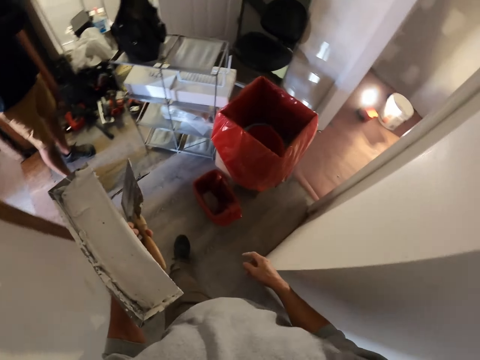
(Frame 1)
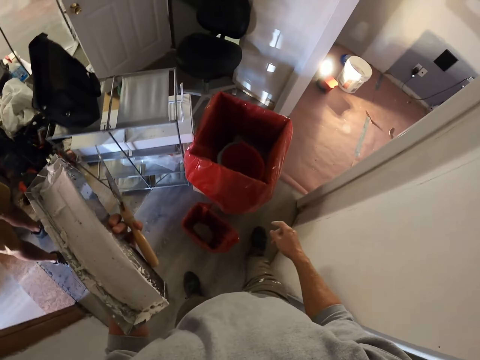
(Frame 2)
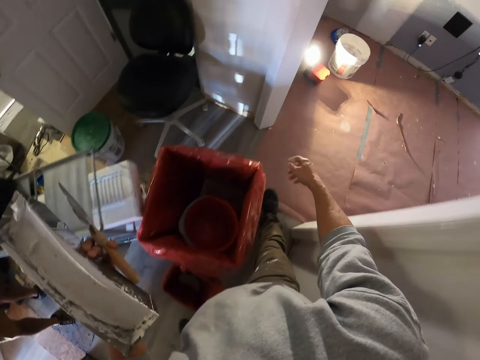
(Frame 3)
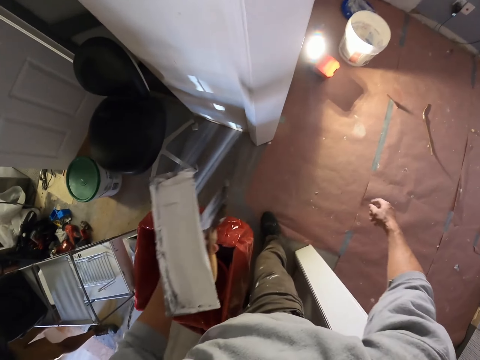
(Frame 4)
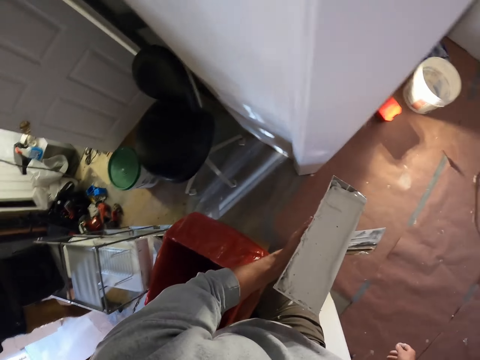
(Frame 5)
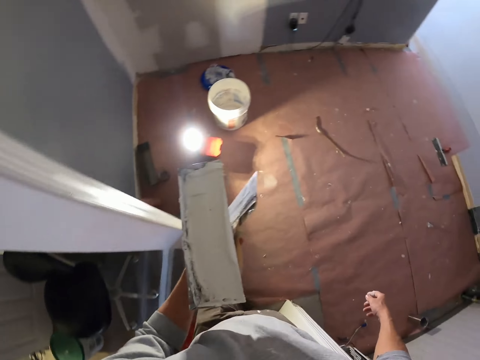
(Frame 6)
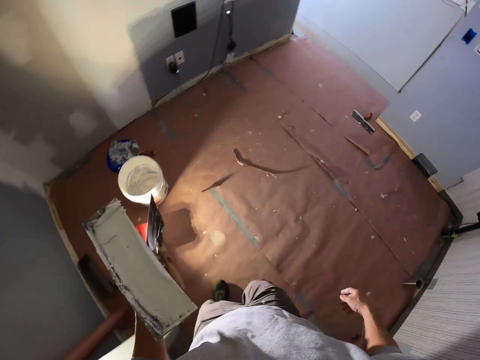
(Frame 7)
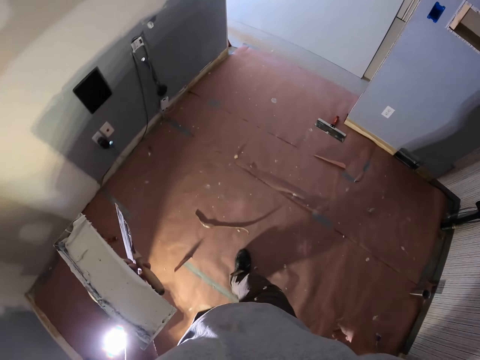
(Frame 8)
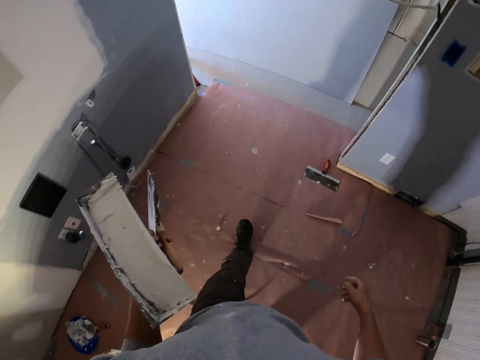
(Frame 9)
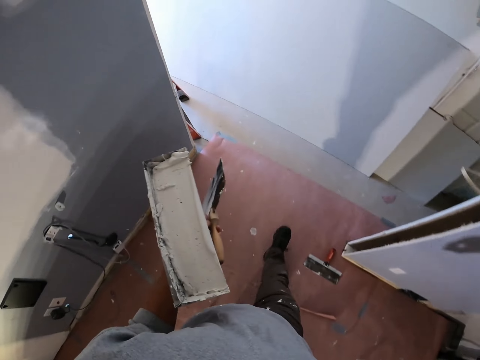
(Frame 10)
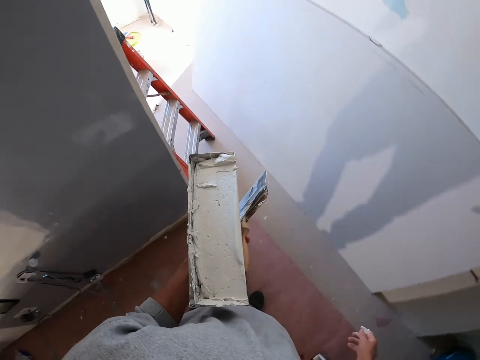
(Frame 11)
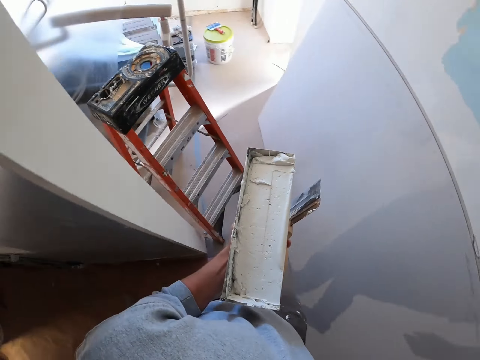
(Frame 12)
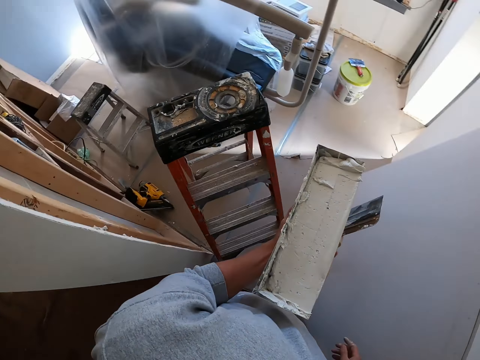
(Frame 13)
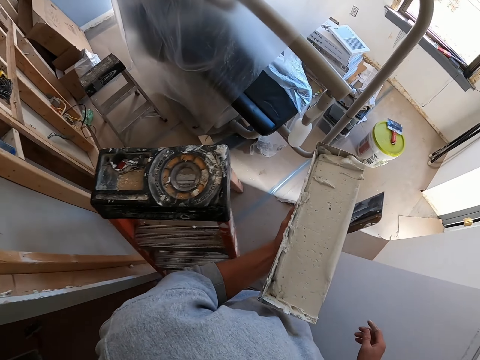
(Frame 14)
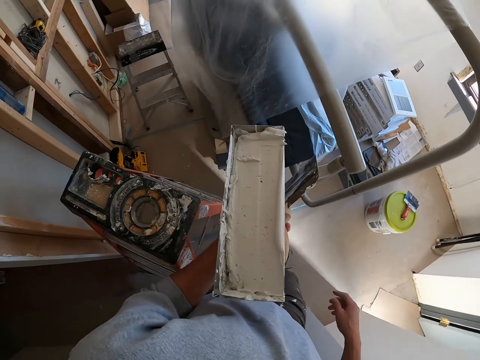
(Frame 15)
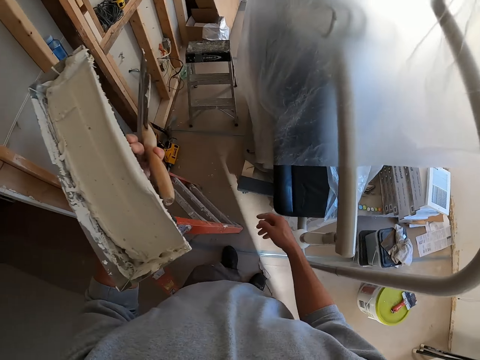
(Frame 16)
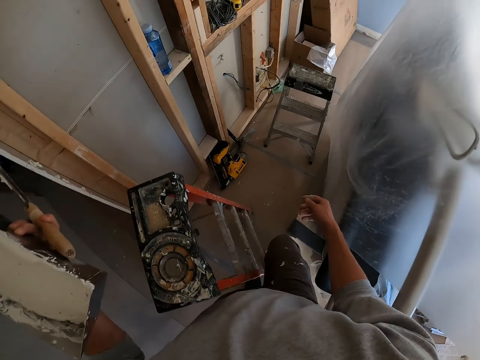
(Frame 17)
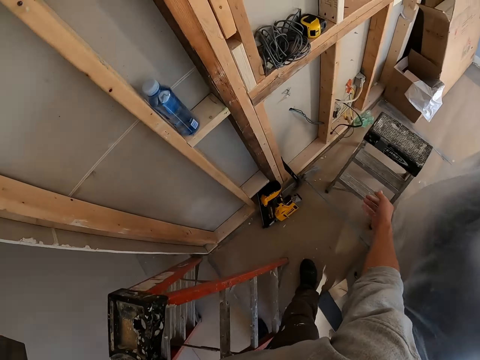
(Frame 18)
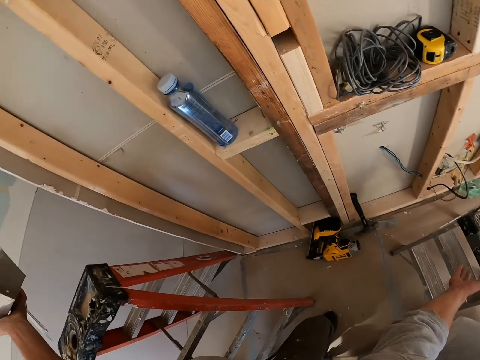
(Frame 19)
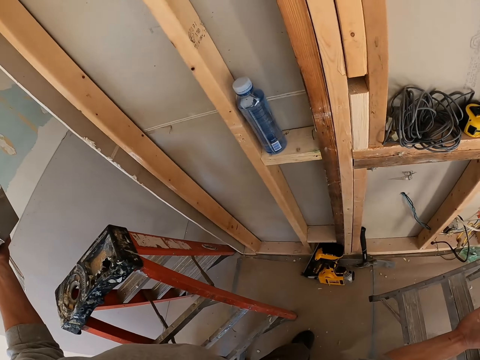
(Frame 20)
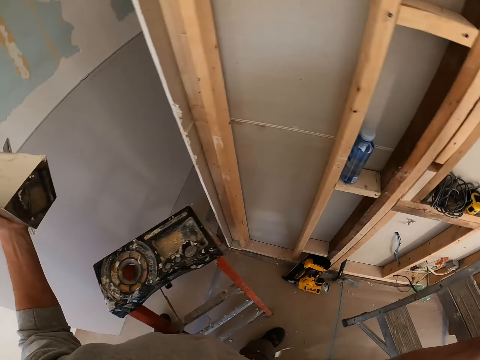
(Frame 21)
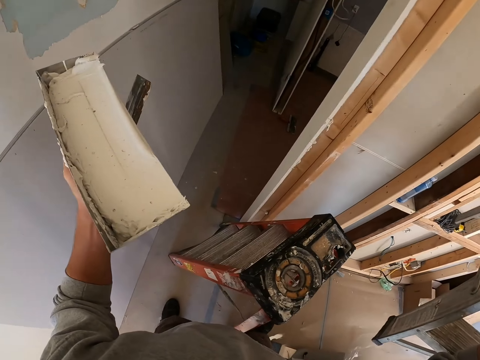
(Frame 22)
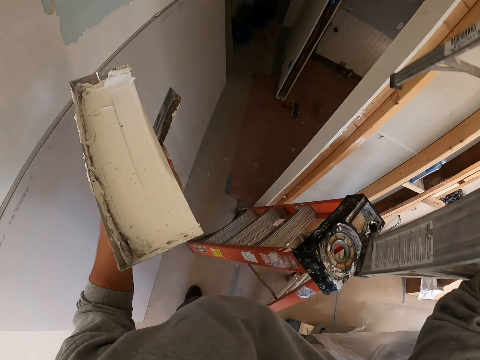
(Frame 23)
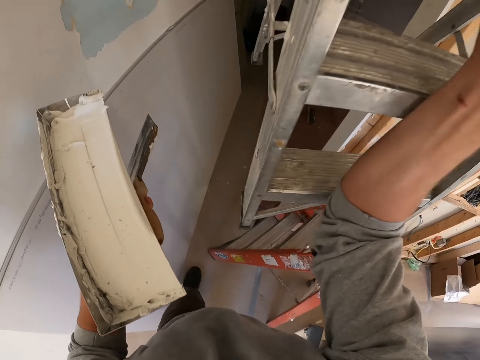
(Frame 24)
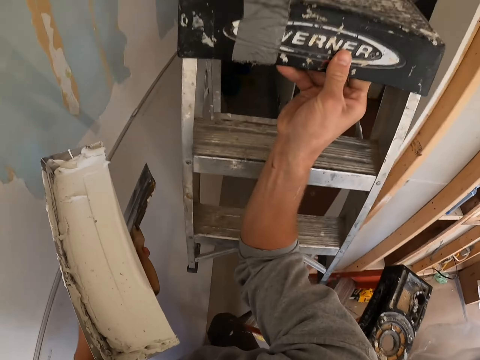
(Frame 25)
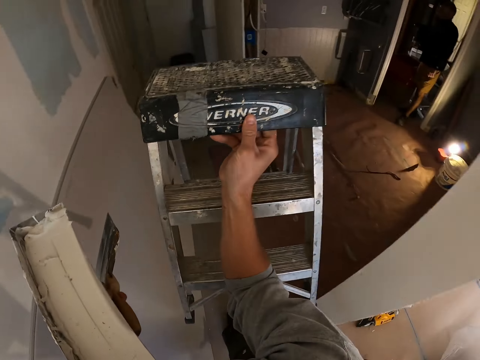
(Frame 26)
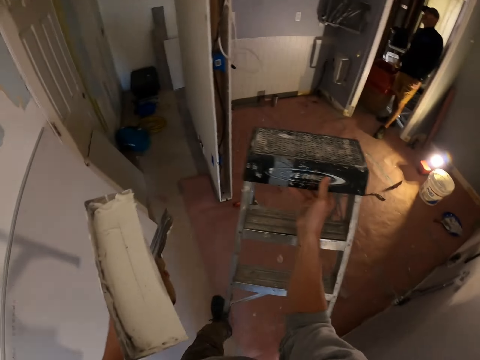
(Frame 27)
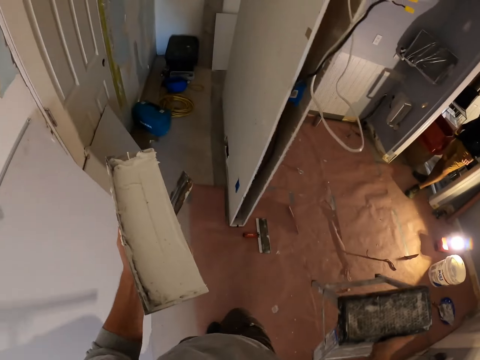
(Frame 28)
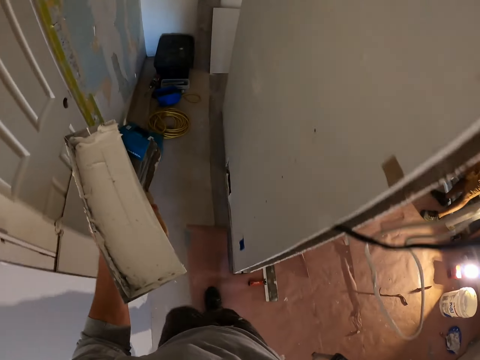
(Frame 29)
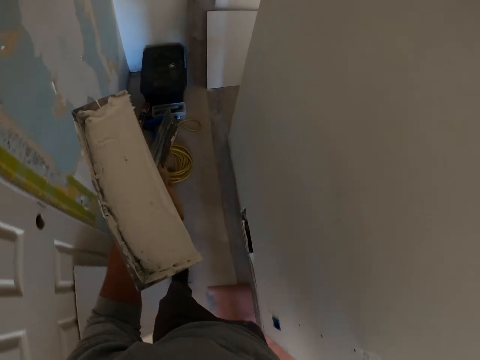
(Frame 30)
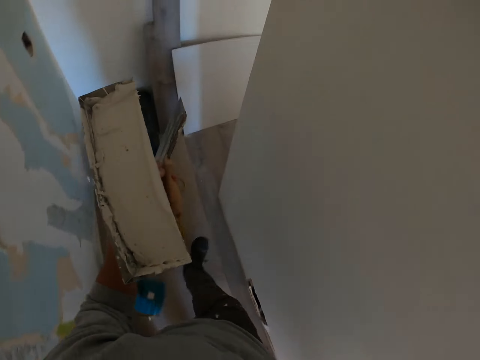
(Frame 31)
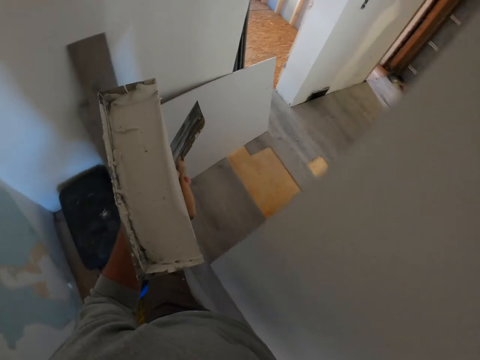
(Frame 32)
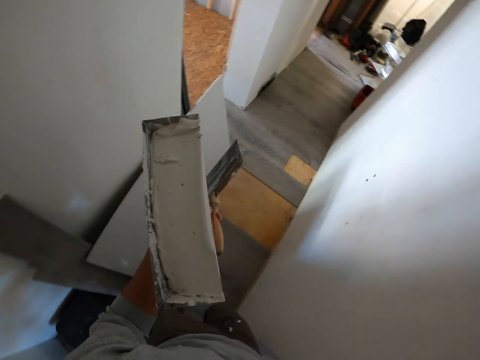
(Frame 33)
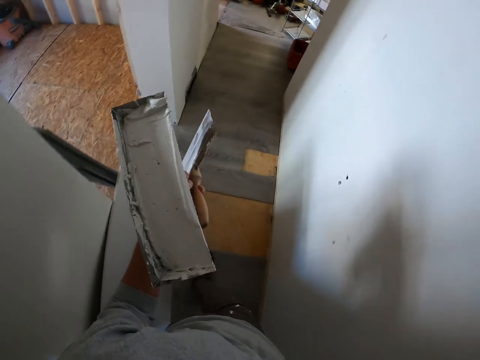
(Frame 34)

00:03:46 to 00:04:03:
A man stands at the door. The camera wearer takes a ladder and walks towards the room.

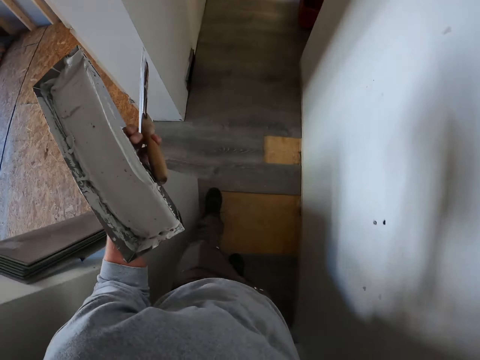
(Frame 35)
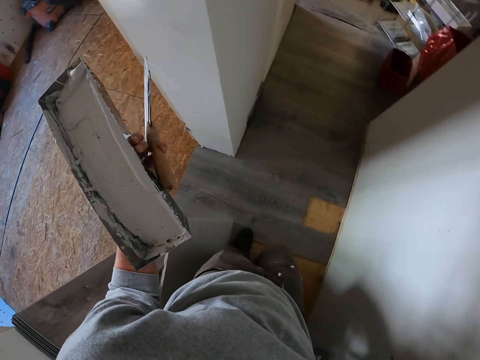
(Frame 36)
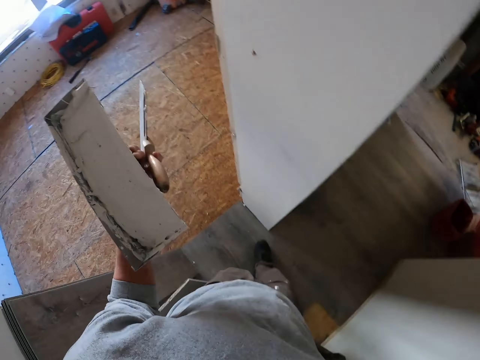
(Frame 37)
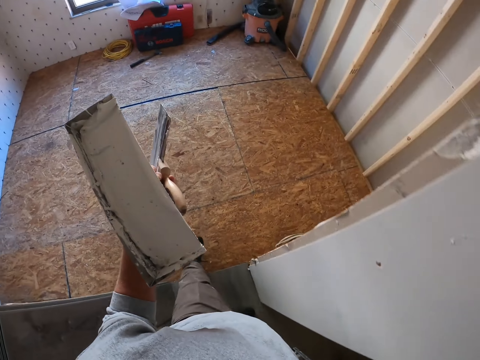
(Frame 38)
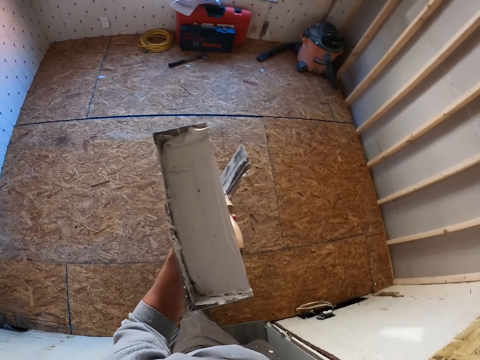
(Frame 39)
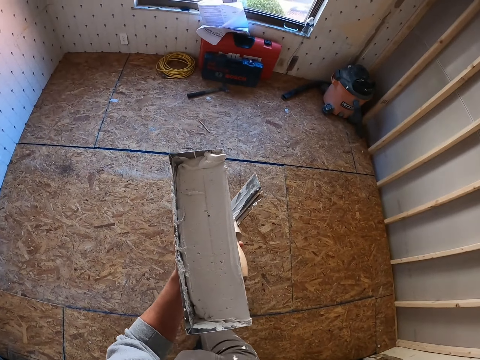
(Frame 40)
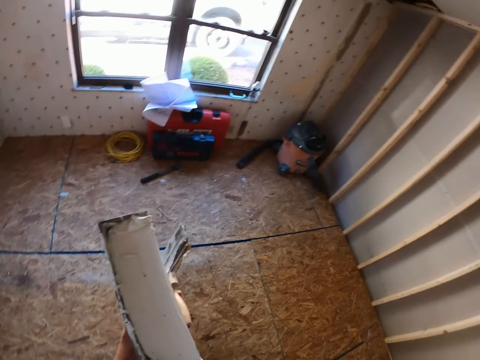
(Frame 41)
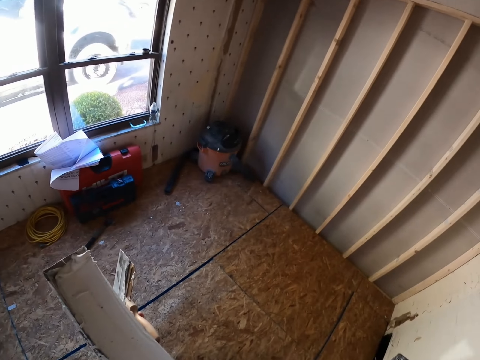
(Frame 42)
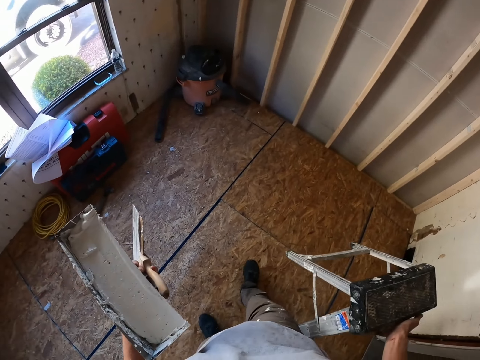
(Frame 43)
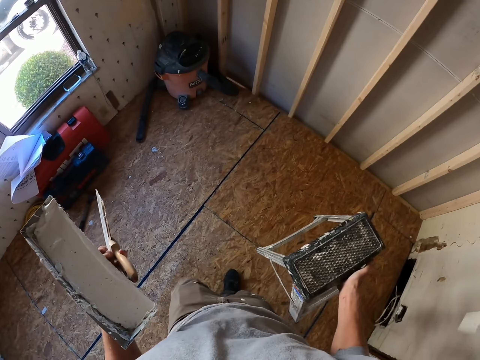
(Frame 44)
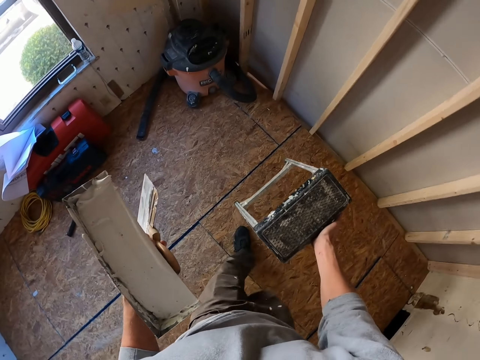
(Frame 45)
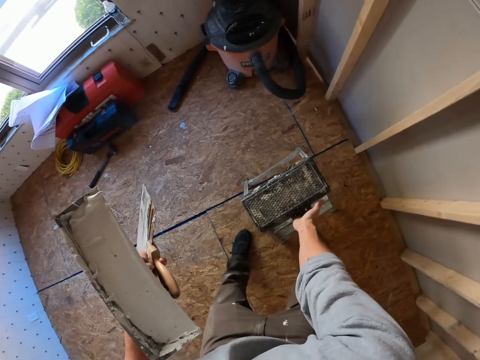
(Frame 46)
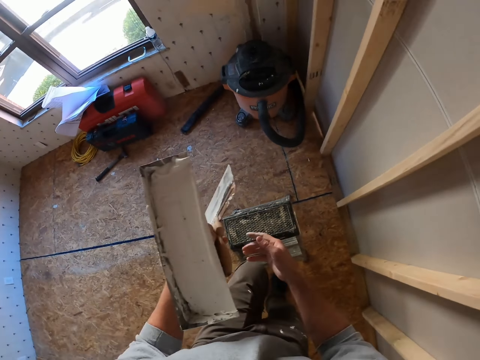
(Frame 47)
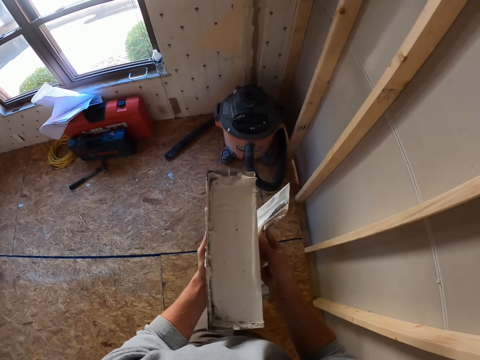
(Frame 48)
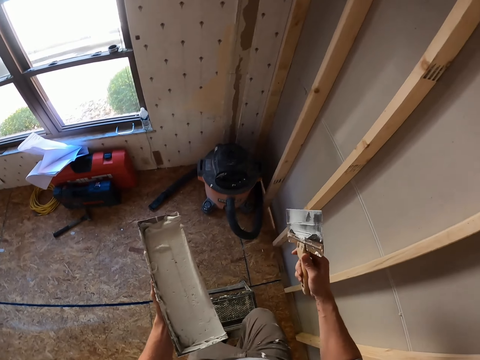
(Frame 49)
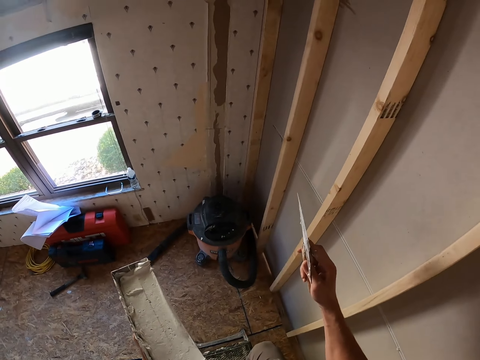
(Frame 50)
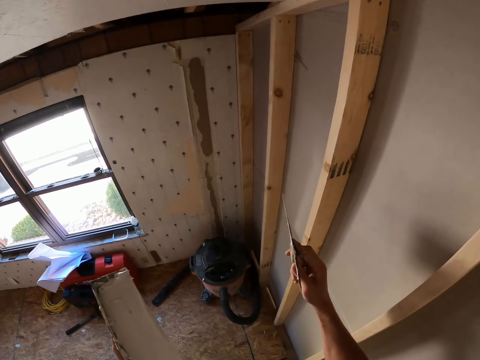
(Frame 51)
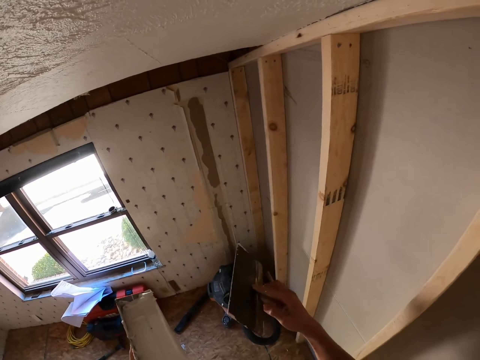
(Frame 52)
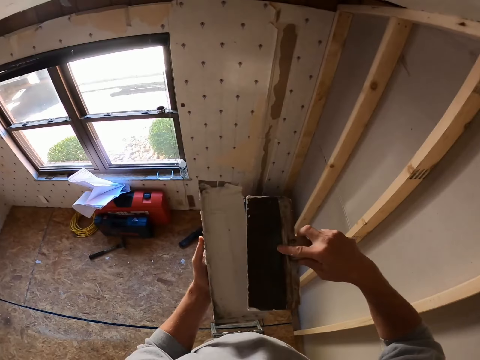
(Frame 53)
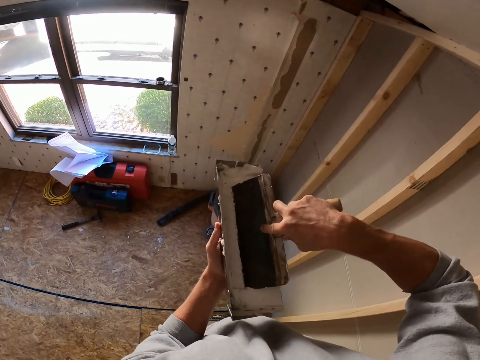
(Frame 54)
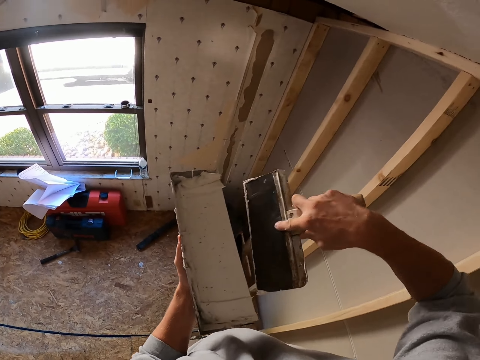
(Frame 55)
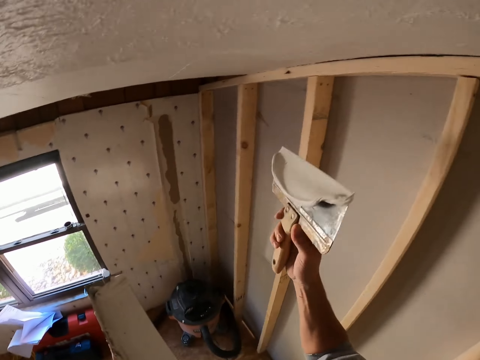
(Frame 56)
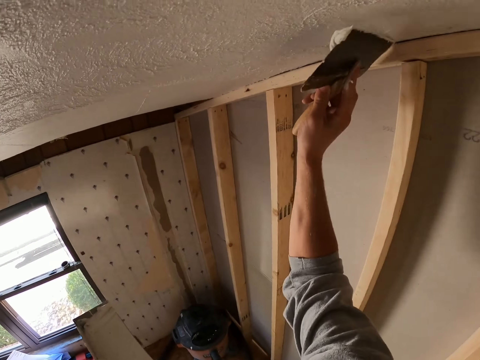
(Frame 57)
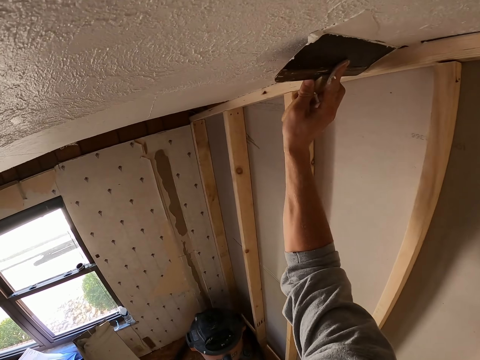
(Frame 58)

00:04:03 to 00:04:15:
The camera wearer puts the ladder down. They climb the ladder. They apply the ceiling paint using the flat. They take the paint.
